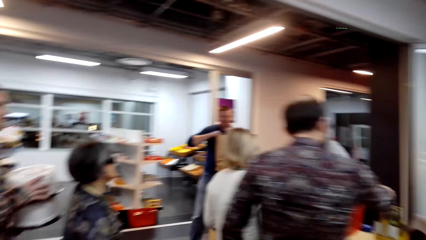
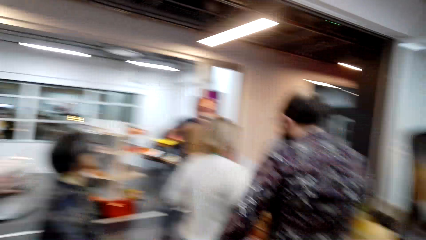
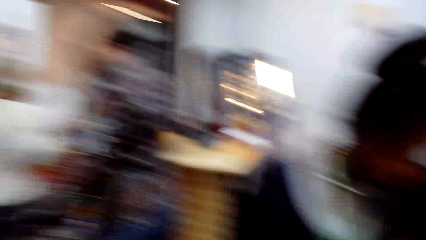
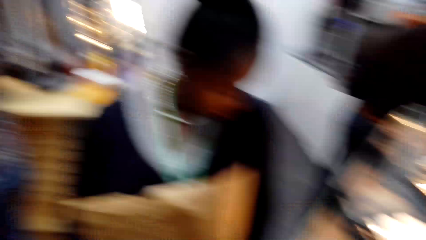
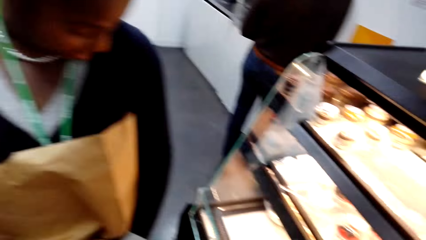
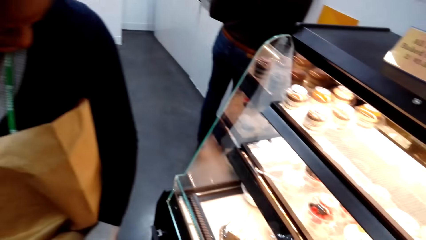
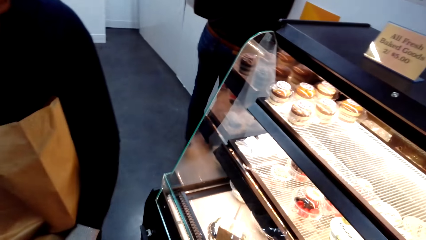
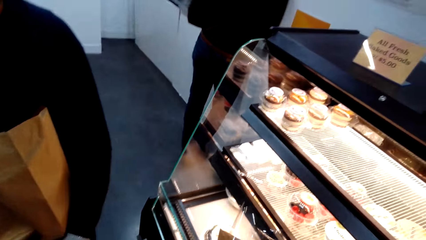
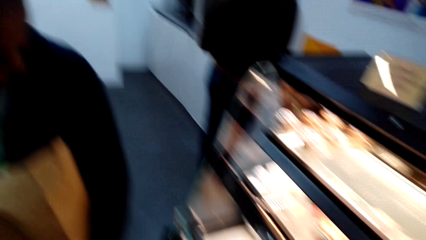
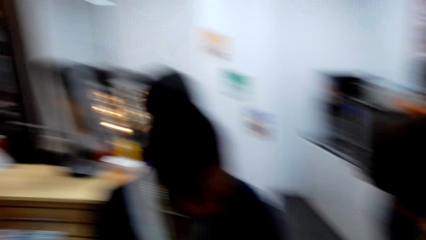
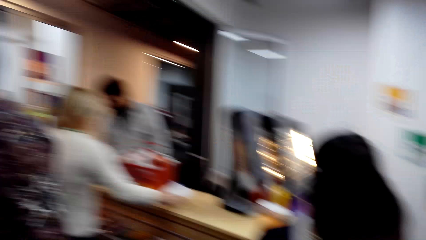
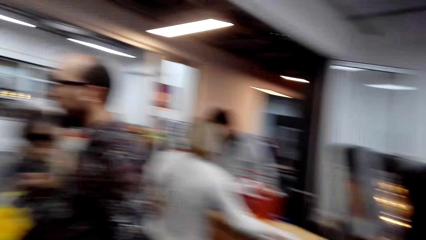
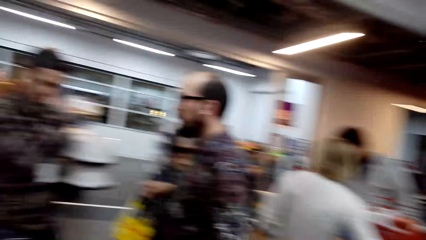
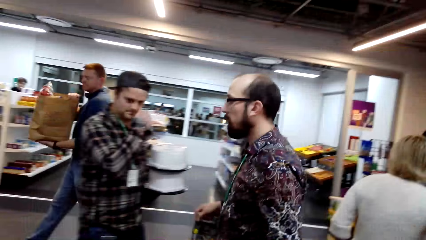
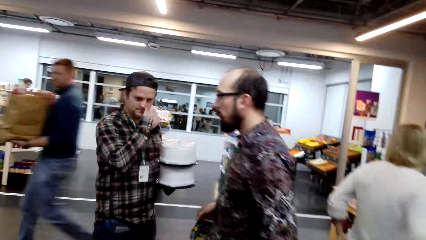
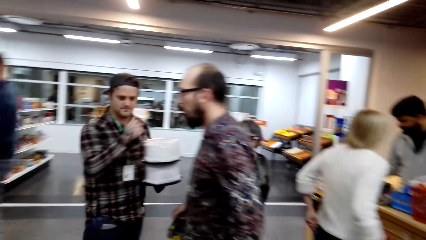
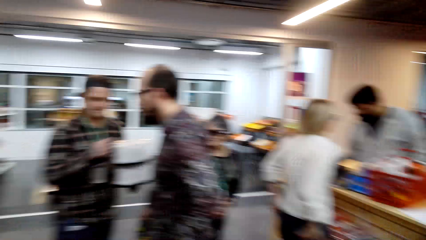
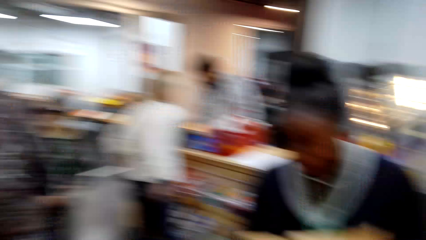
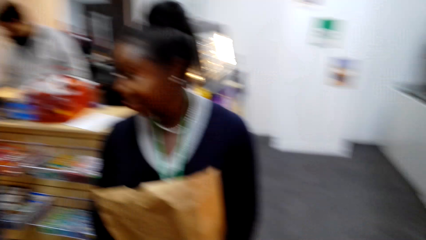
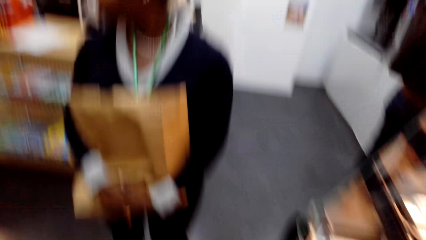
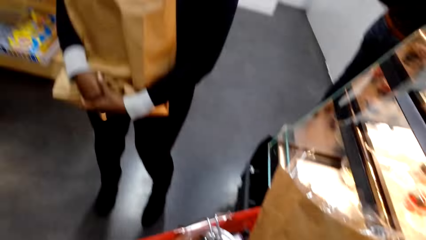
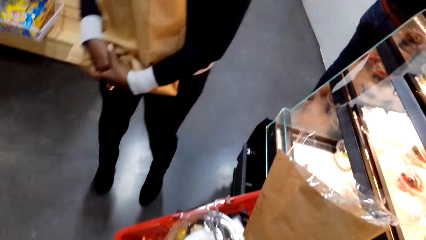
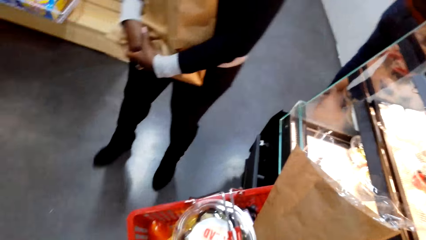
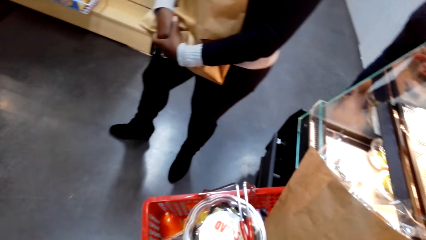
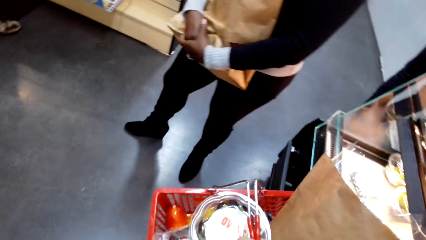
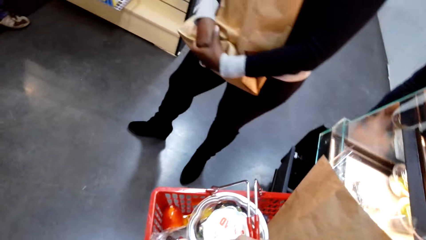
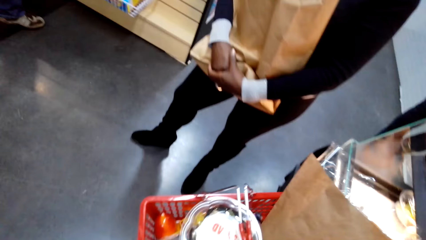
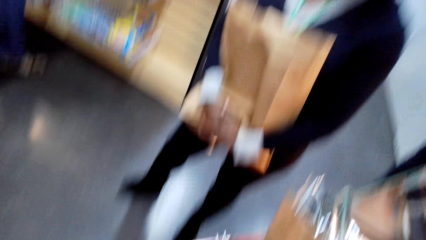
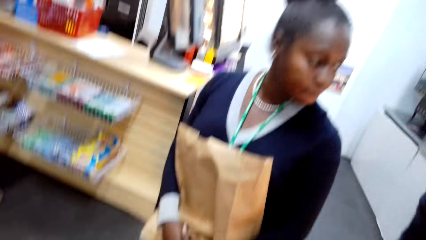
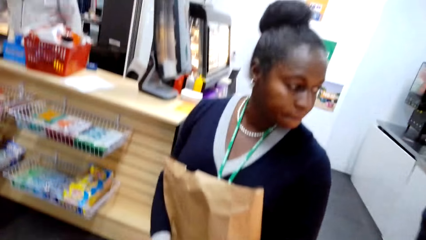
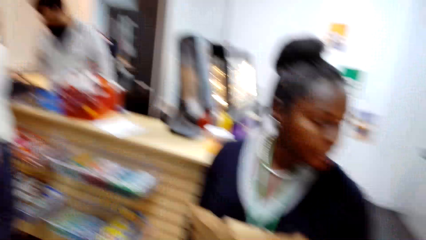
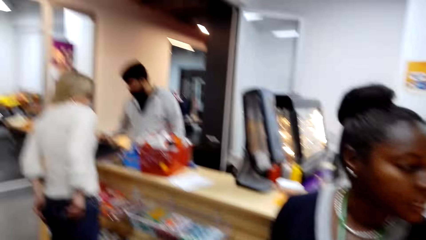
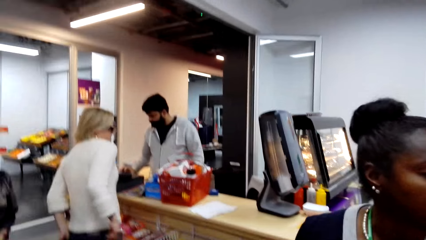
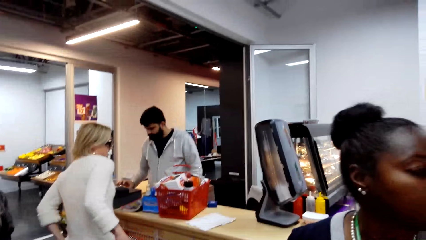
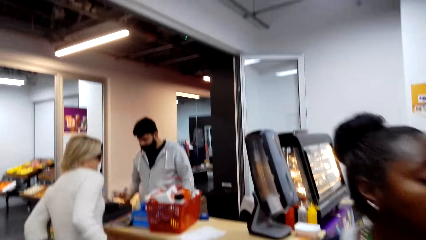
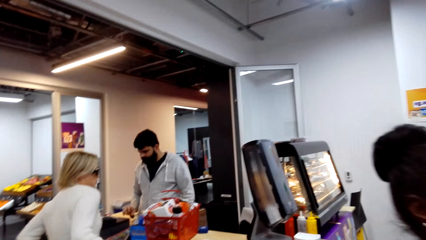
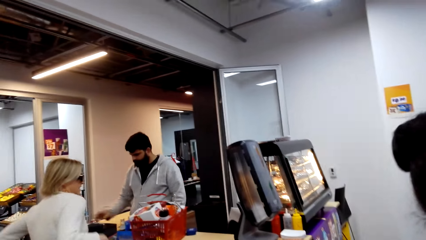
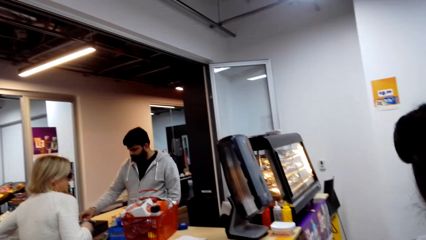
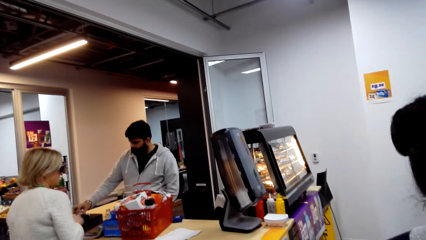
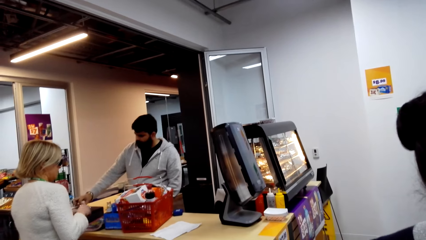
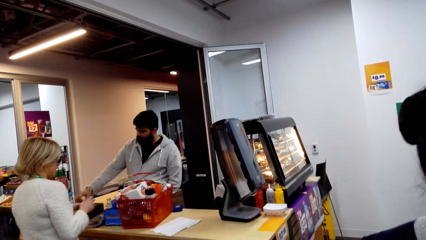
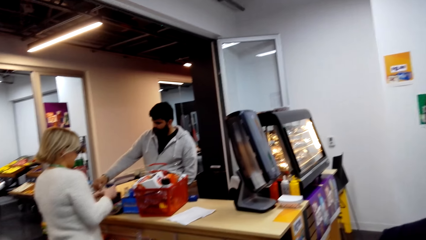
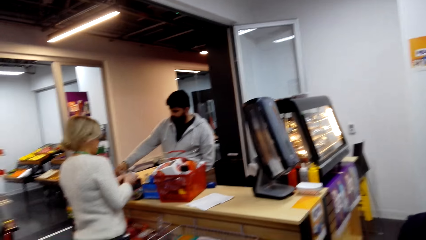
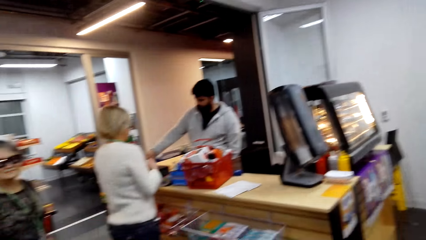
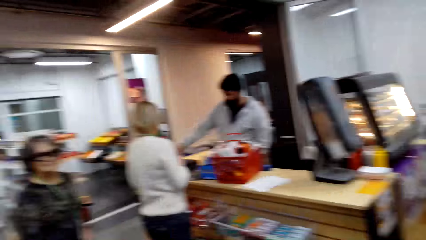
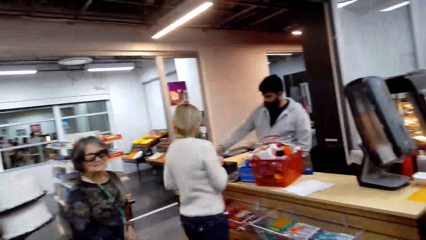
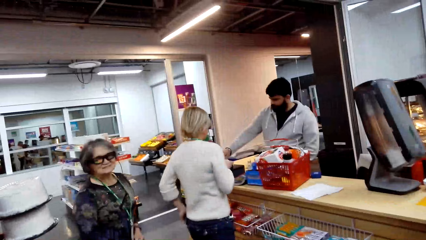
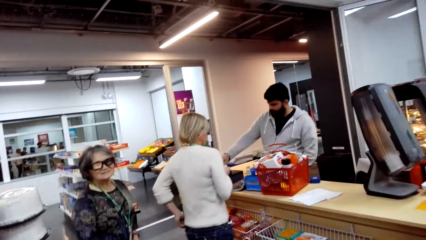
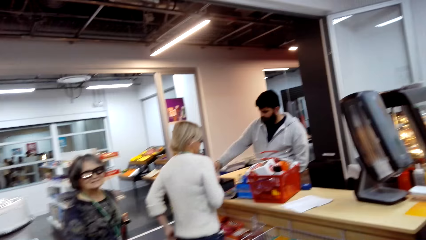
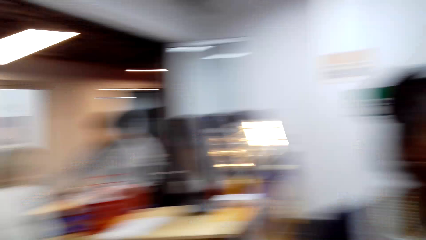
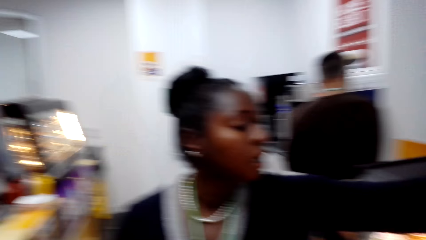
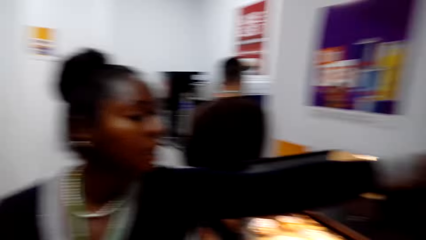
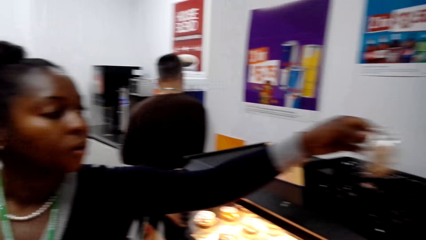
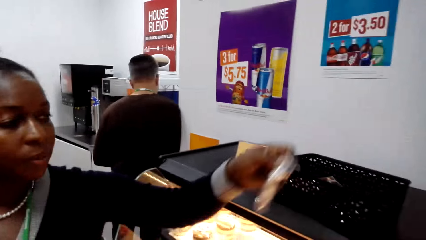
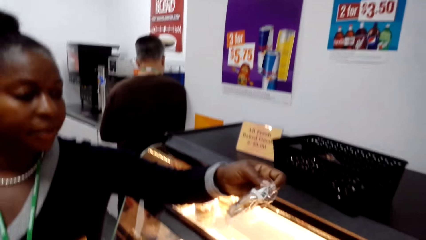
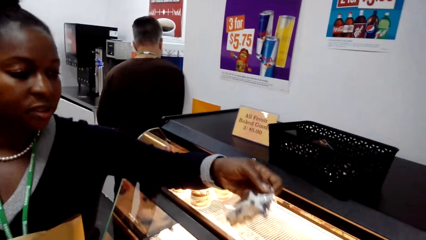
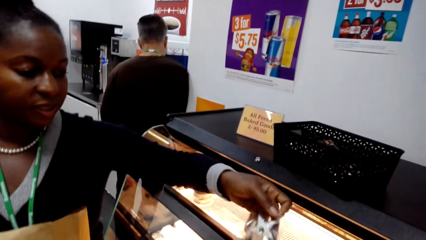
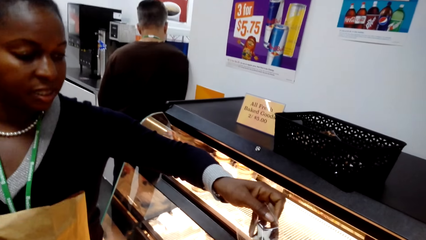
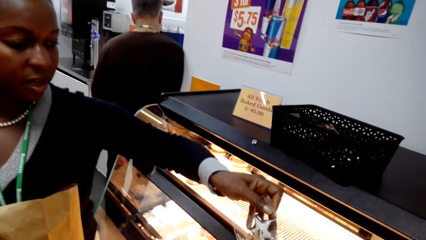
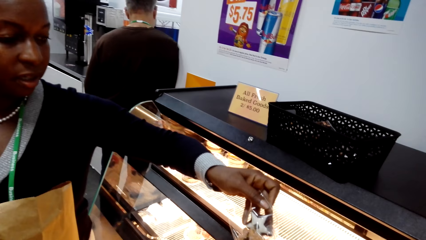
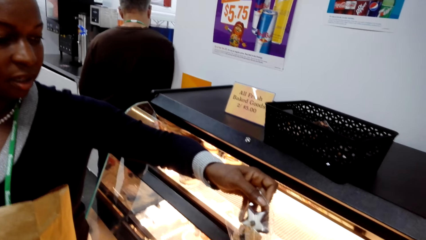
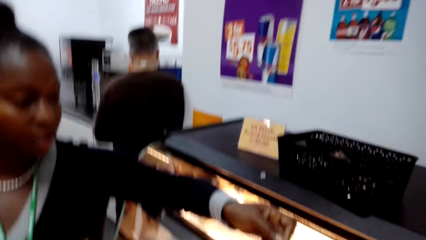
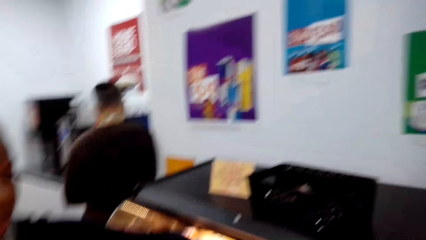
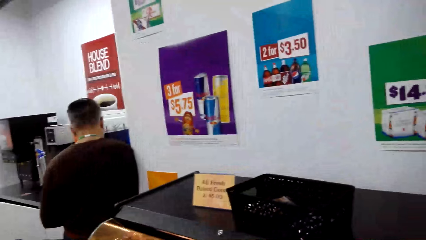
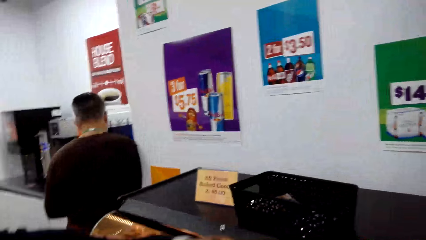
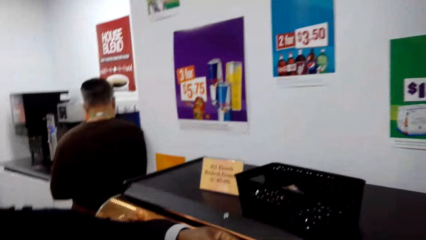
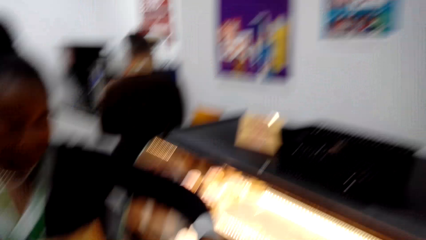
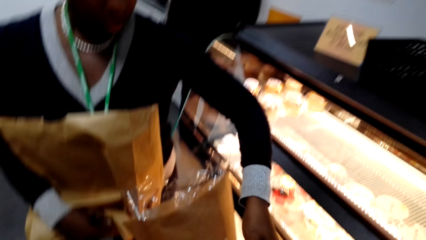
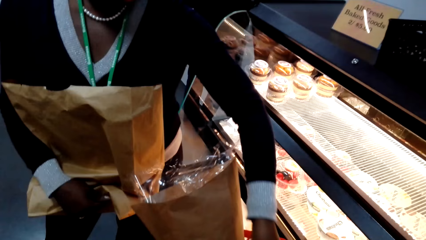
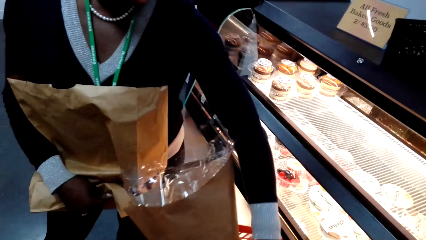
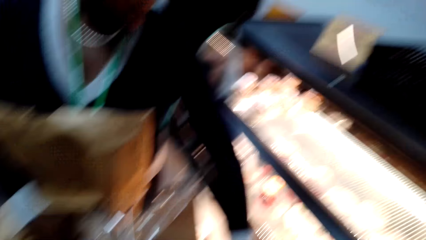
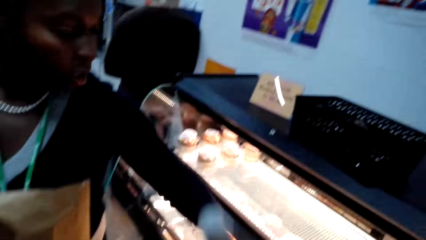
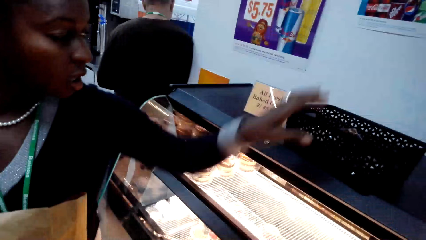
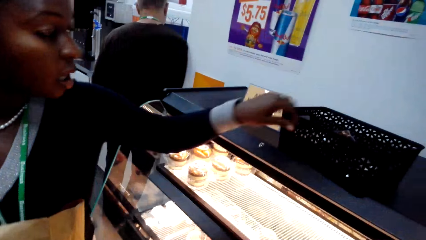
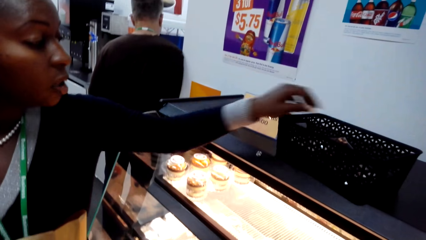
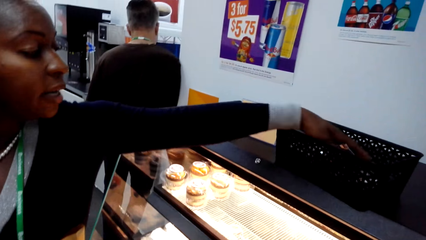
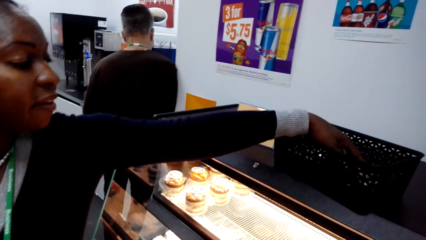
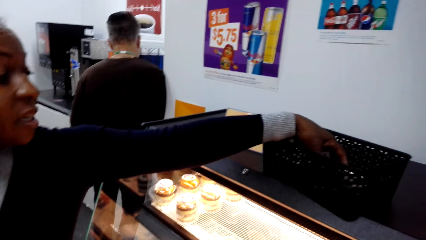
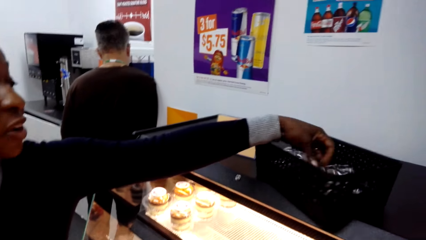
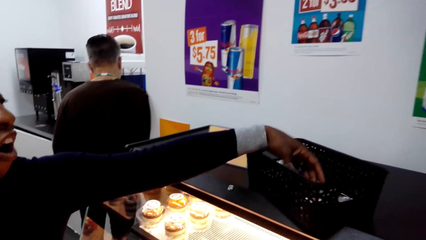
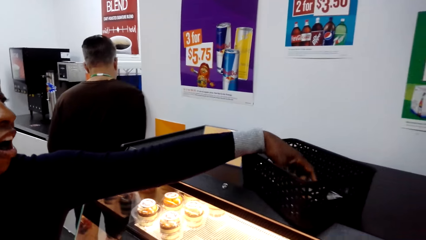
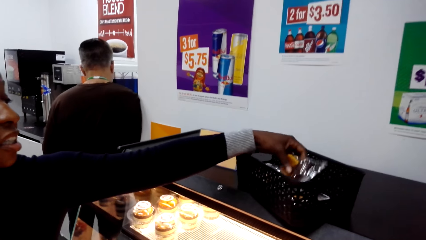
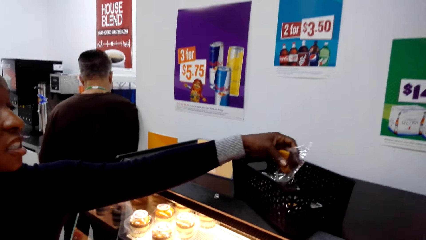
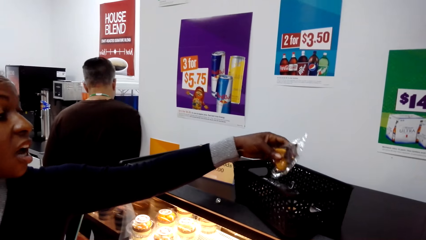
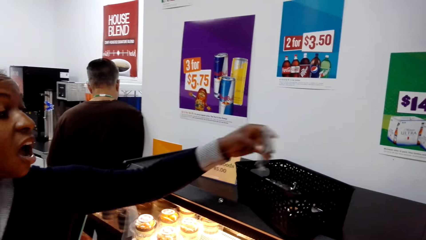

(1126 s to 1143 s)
A man walks in. The camera wearer looks around. They look around again. The man walks away. The camera wearer moves around. Another man operates the point of sale system. A lady gets money from the pockets. The camera wearer looks around. The lady moves her hand. Another lady picks the sachet in the basket. The camera wearer talks to the other lady. The other lady puts something in the shopping basket, pulls the basket with the left hand and picks something.
